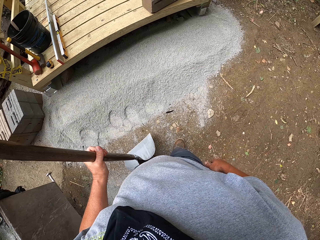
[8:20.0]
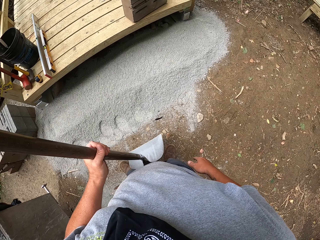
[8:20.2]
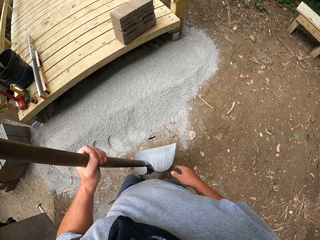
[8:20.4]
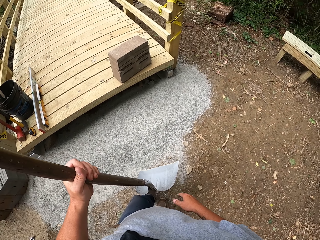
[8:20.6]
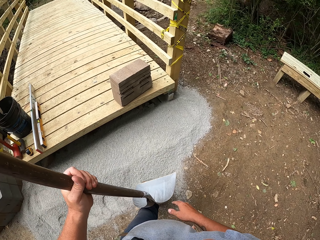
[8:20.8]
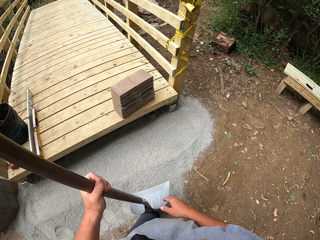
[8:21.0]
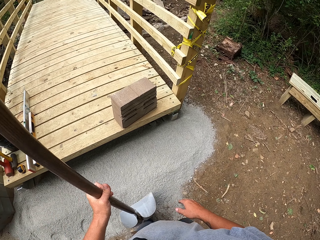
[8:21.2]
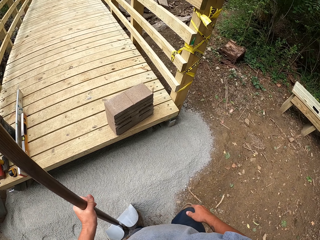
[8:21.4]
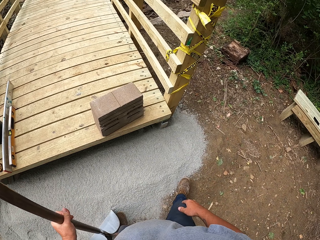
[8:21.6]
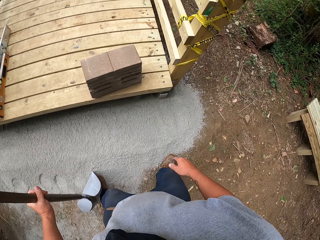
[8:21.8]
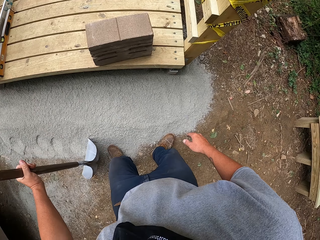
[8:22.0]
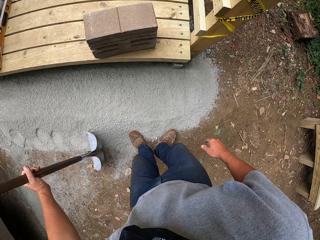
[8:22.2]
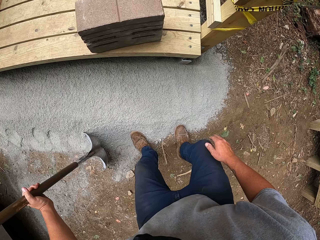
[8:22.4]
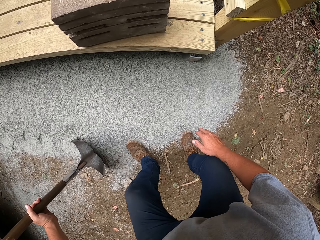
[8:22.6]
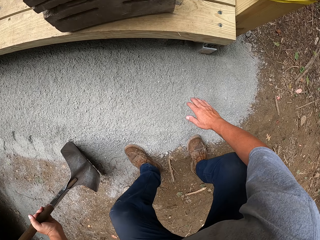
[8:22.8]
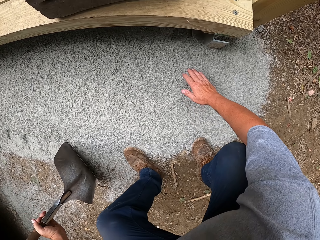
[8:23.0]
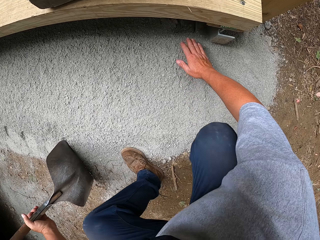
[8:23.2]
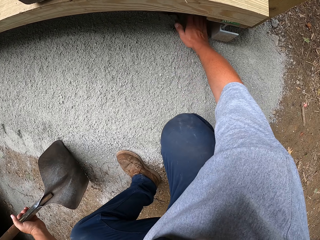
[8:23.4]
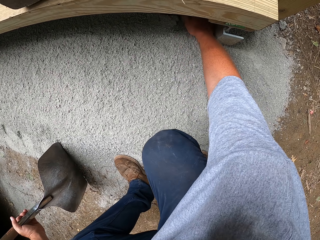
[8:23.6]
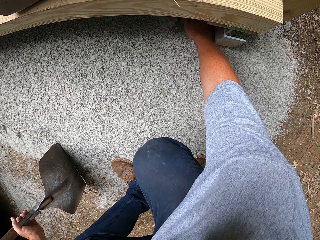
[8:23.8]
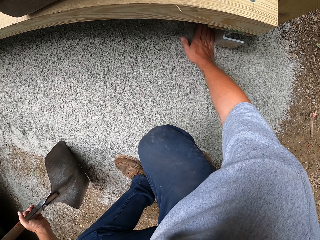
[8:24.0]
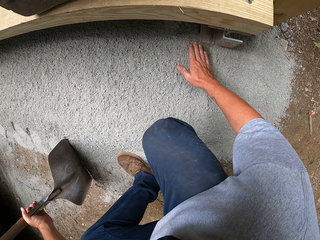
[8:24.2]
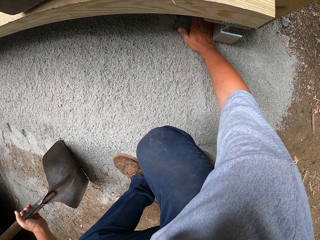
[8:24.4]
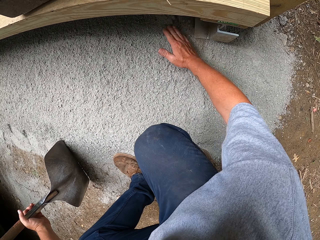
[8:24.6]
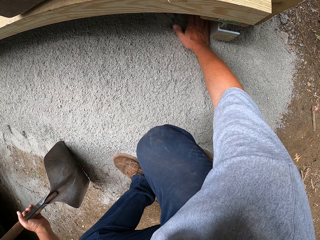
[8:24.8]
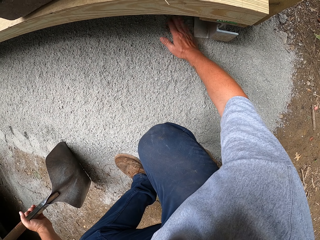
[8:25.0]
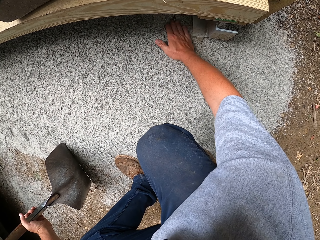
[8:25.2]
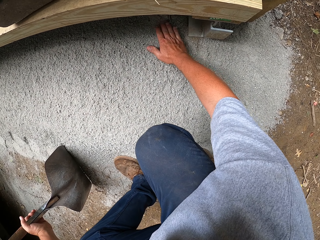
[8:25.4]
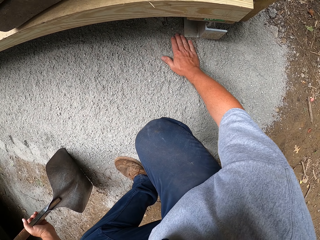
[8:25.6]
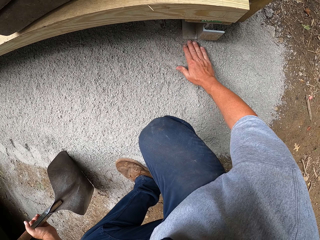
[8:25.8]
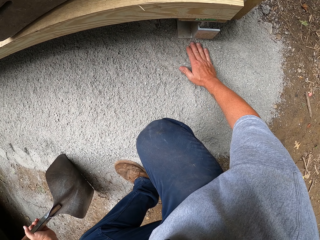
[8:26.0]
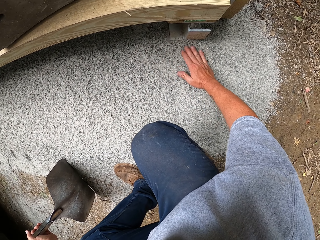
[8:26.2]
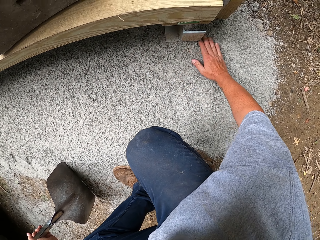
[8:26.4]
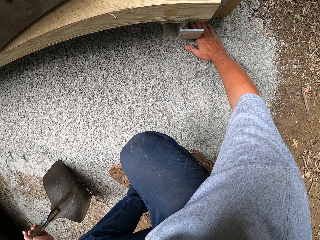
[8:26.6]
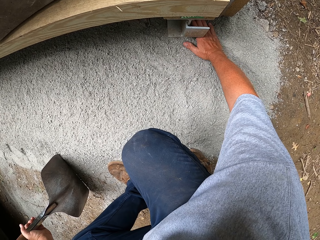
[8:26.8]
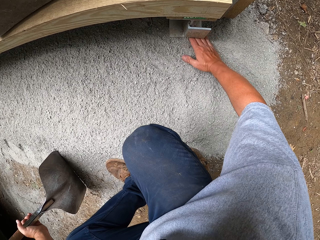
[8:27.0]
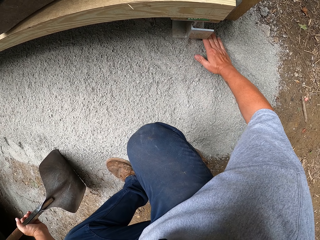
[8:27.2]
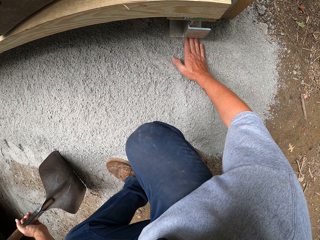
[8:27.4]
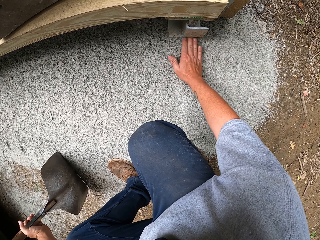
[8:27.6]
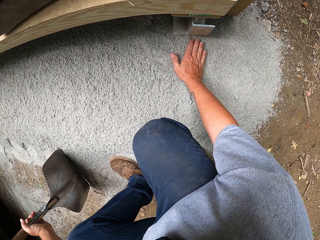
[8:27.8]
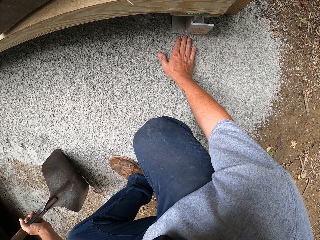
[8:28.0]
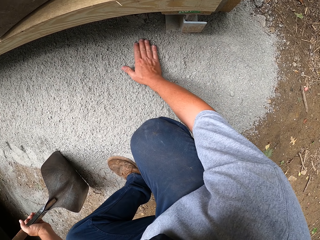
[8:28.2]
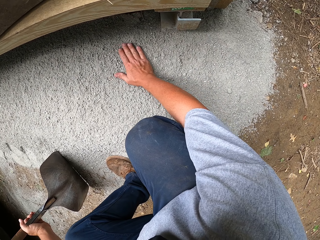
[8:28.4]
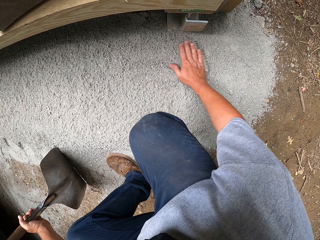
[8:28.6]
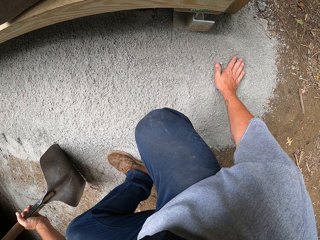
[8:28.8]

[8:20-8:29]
The camera wearer spreads the sand with his hand.

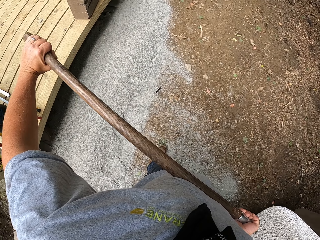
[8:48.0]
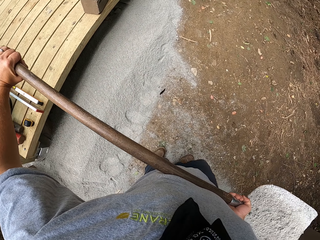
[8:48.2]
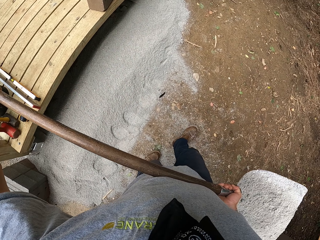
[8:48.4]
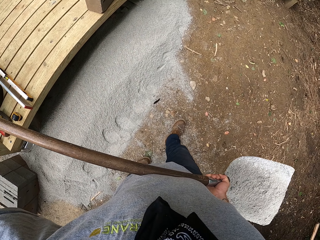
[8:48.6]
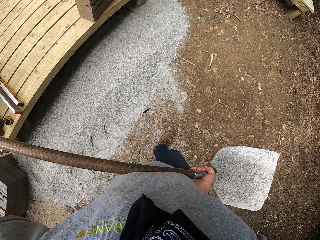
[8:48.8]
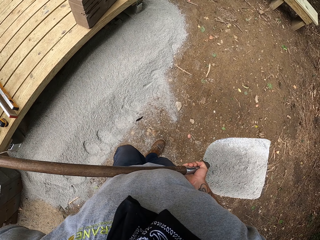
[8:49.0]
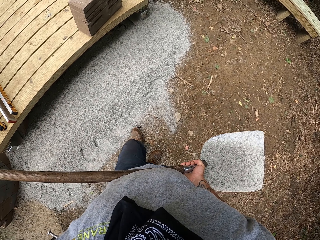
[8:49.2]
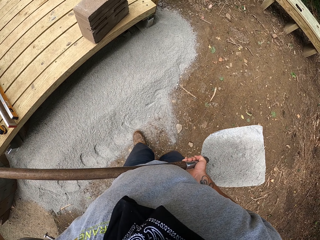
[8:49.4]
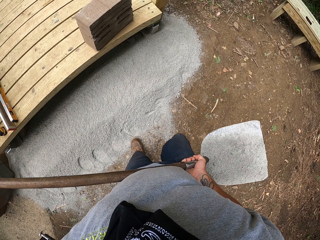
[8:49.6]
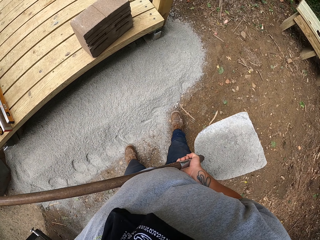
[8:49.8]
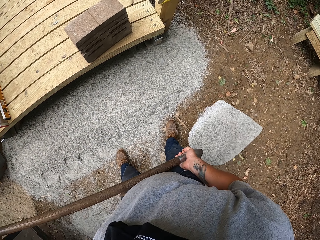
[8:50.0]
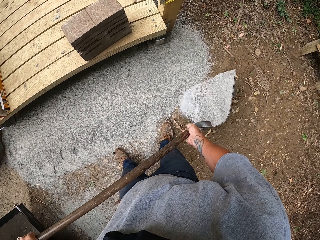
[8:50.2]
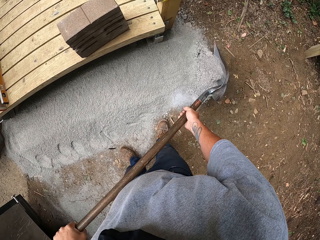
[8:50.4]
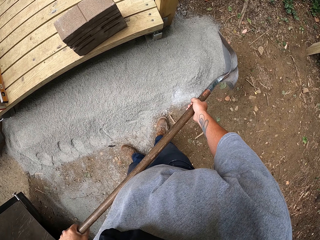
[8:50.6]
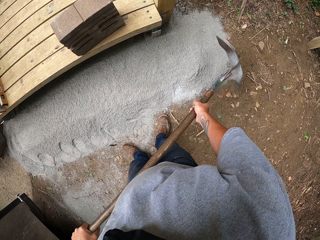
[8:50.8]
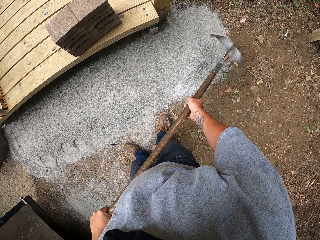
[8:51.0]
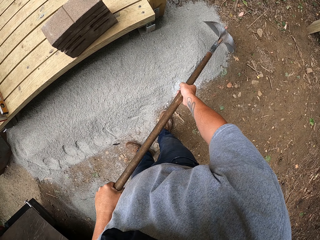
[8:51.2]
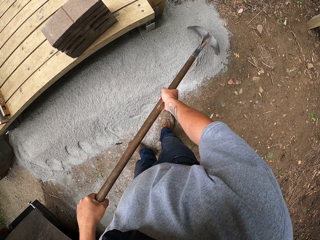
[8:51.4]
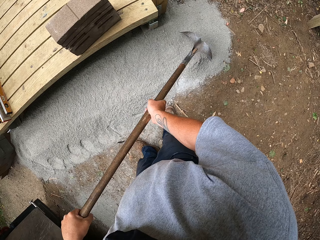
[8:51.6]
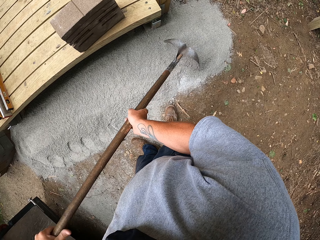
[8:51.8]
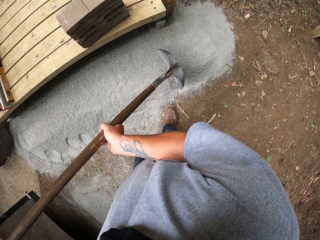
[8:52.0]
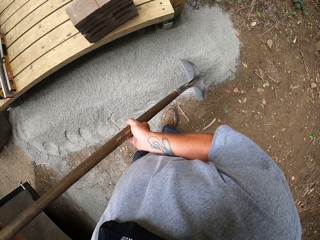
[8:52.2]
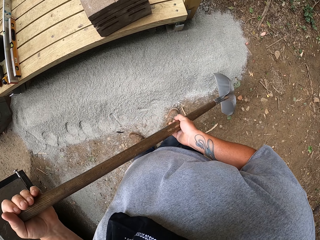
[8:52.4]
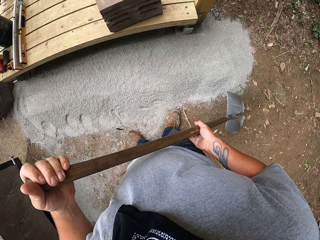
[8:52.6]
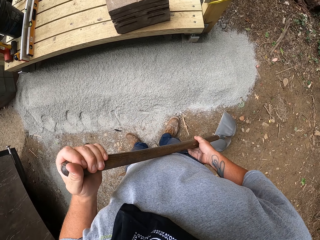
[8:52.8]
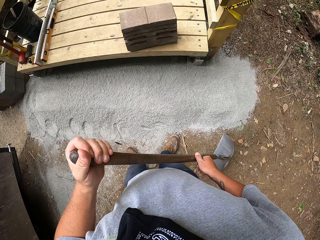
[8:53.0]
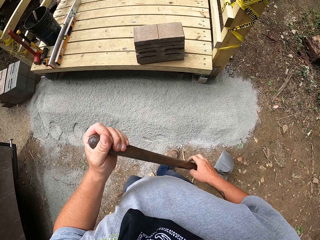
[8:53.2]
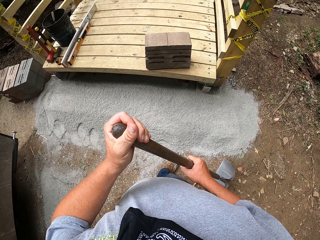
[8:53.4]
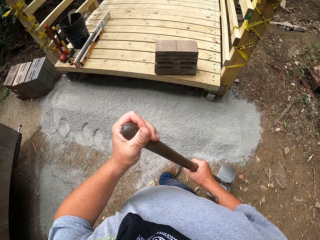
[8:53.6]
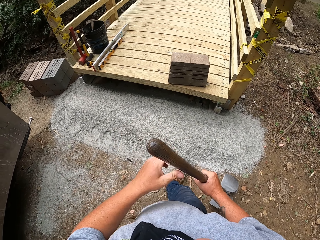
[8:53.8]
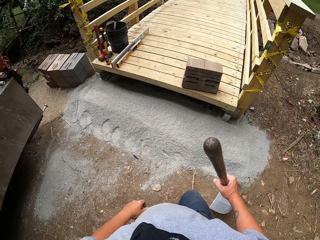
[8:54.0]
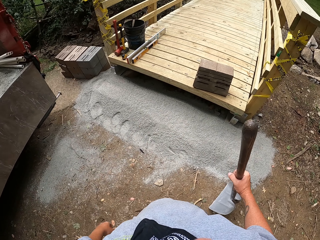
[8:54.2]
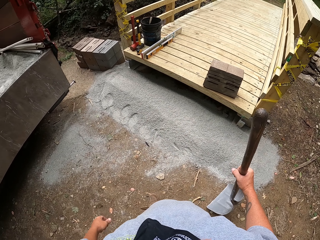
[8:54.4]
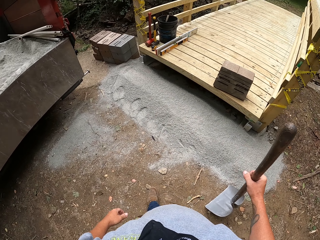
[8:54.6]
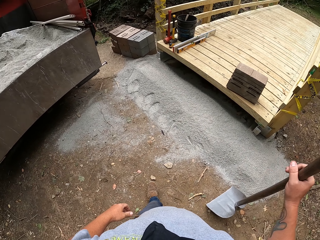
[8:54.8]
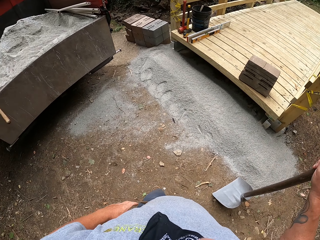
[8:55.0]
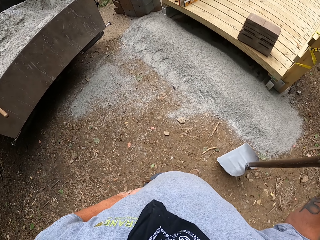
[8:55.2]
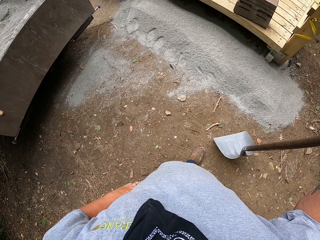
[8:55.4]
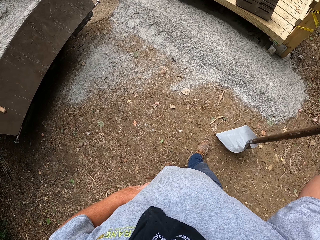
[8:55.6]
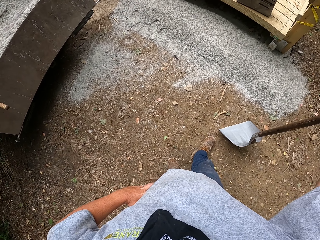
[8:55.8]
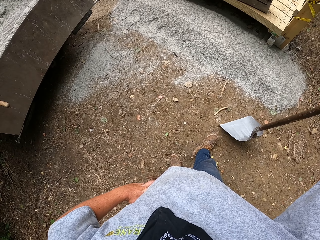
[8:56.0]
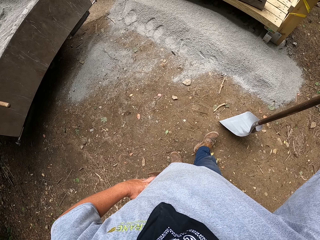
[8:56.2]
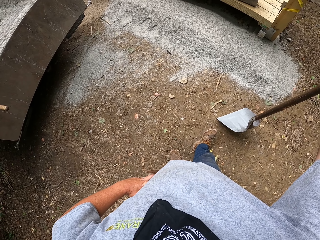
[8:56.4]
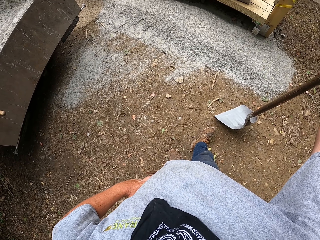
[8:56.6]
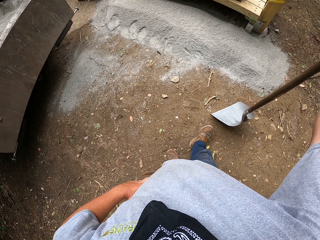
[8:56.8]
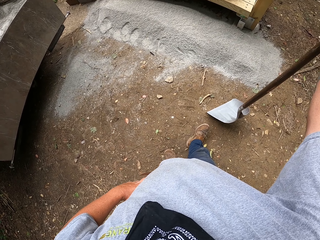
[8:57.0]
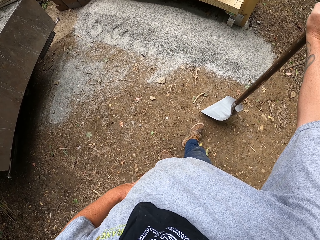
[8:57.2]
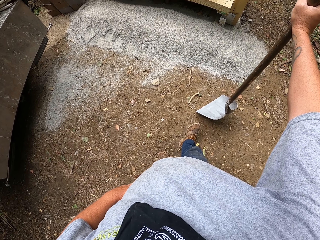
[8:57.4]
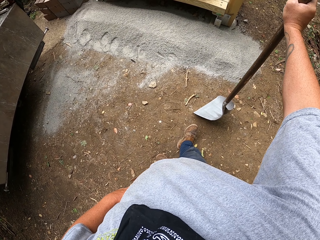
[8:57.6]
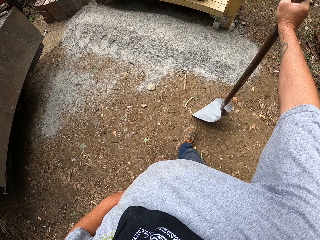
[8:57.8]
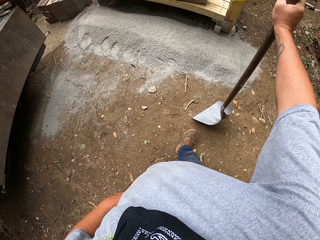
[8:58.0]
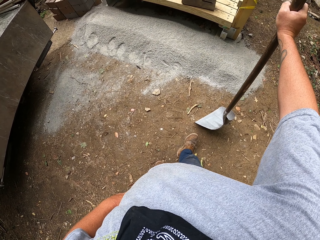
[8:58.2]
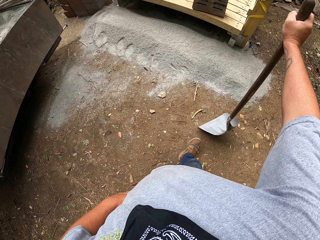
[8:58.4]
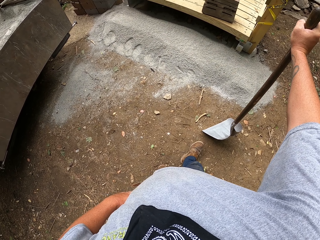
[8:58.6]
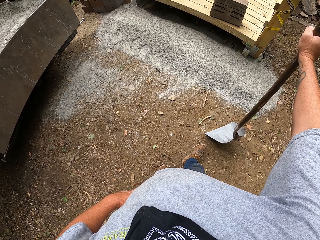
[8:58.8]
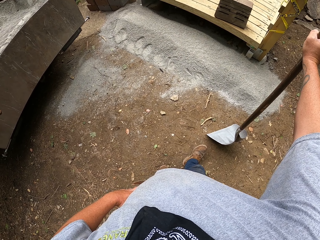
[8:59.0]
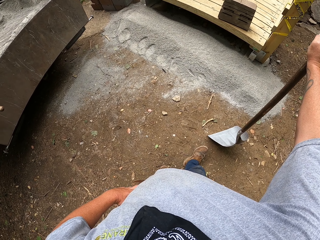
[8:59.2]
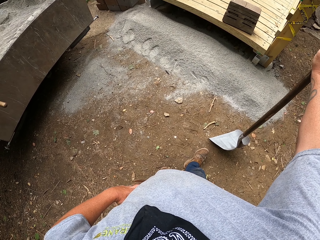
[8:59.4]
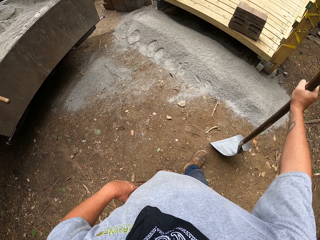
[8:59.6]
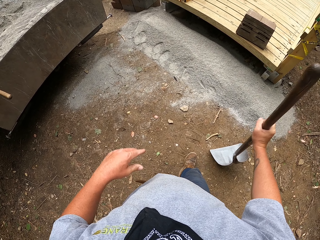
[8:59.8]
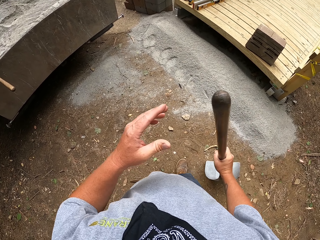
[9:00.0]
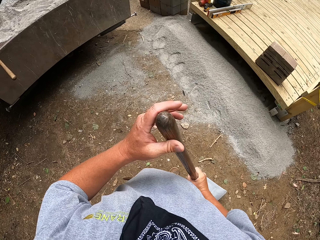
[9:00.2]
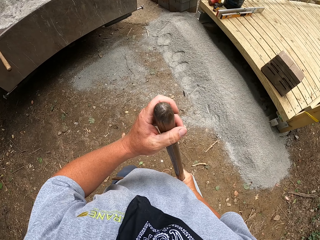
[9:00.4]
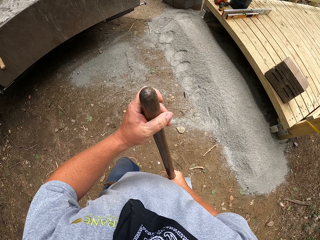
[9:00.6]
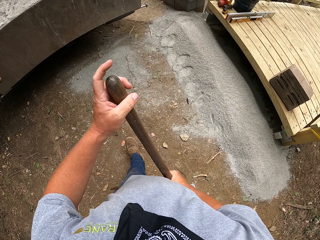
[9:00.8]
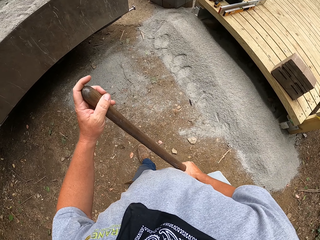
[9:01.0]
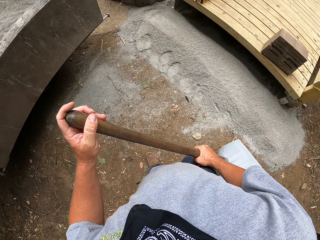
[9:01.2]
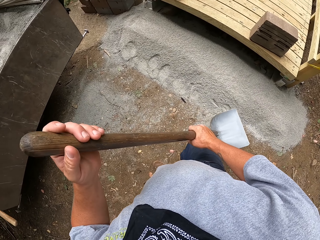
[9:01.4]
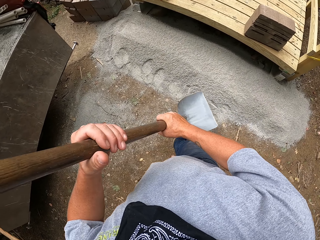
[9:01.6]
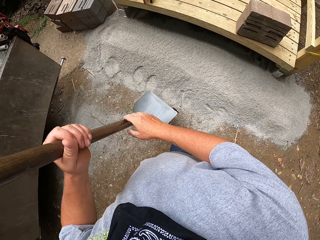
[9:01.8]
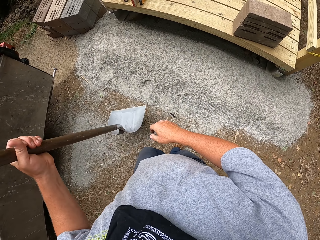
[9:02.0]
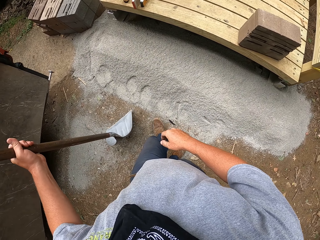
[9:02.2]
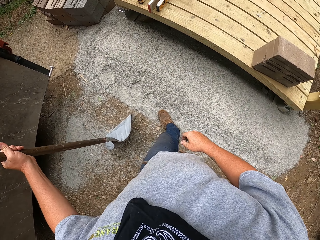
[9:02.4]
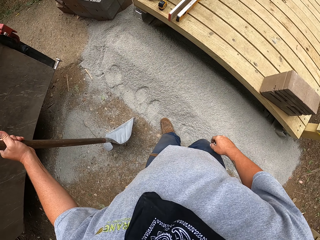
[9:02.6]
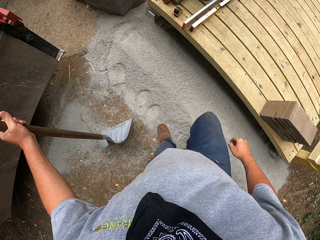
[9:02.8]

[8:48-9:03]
The camera wearer pours the sand on the ground under the bridge and spreads the sand on the ground with the shovel or spade. They walk backwards with the spade and walk to the bridge with the spade.
